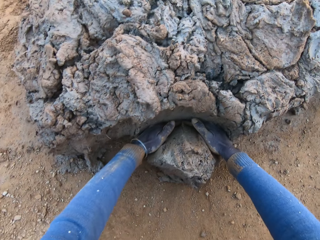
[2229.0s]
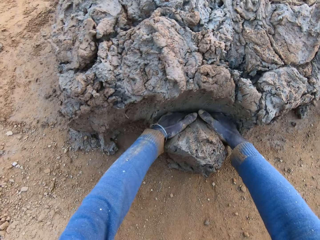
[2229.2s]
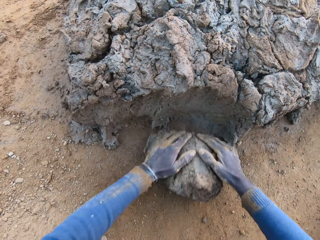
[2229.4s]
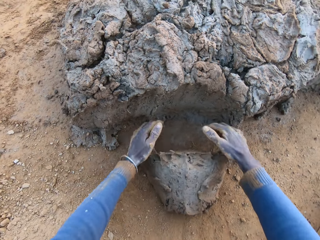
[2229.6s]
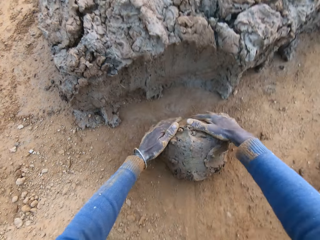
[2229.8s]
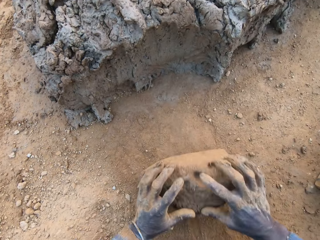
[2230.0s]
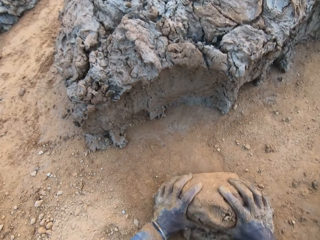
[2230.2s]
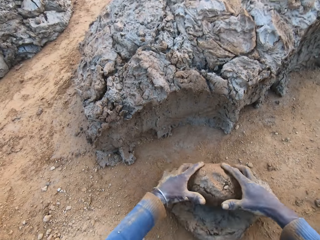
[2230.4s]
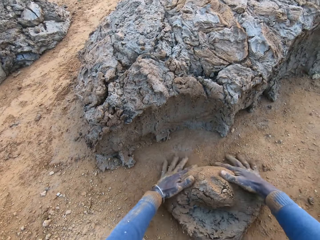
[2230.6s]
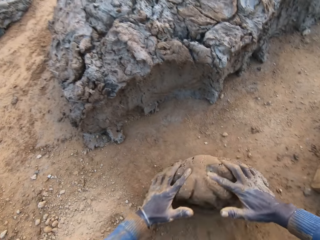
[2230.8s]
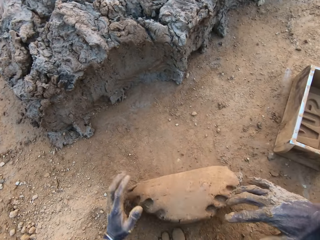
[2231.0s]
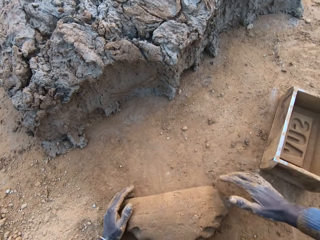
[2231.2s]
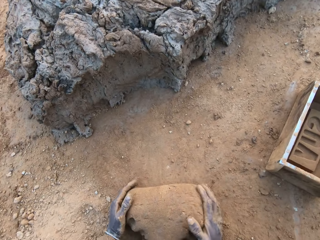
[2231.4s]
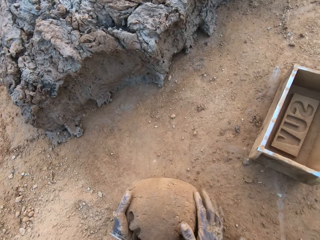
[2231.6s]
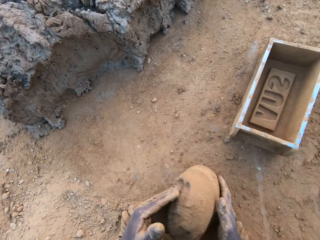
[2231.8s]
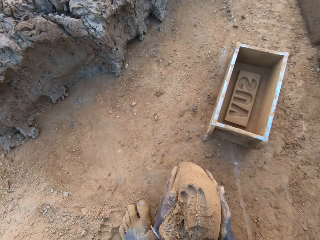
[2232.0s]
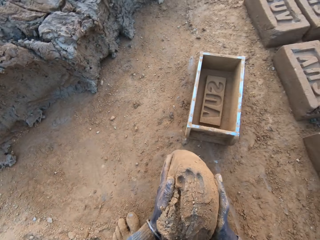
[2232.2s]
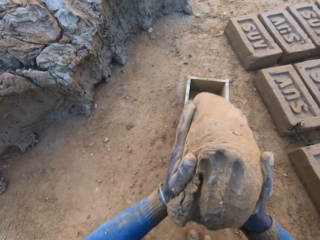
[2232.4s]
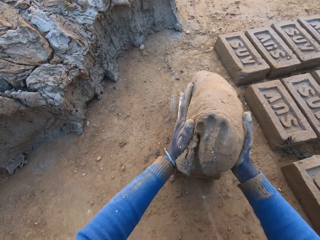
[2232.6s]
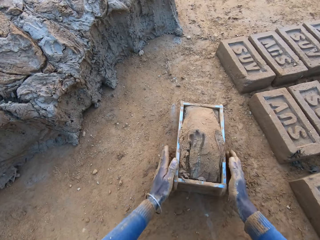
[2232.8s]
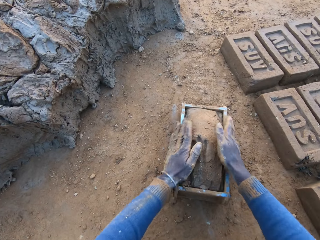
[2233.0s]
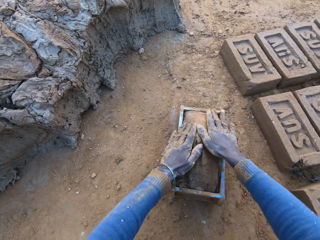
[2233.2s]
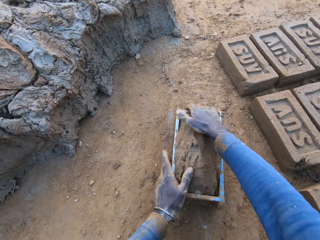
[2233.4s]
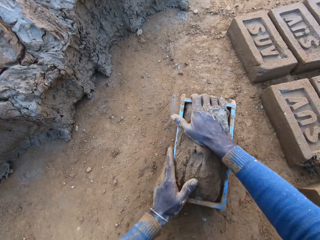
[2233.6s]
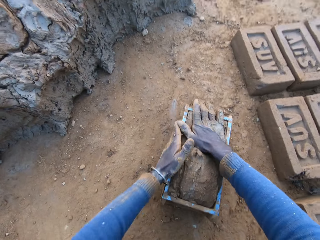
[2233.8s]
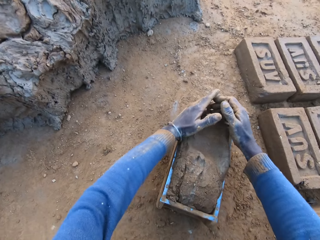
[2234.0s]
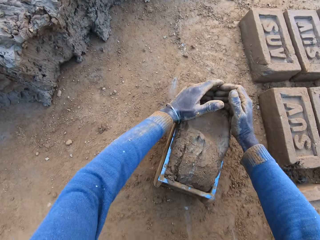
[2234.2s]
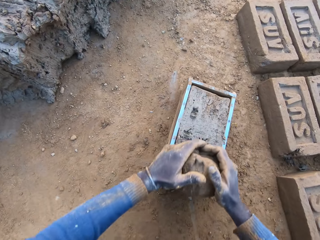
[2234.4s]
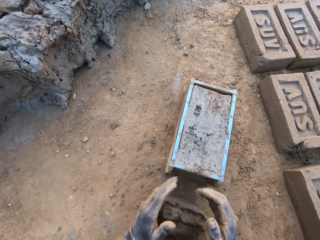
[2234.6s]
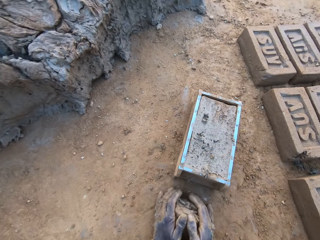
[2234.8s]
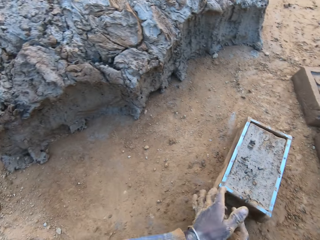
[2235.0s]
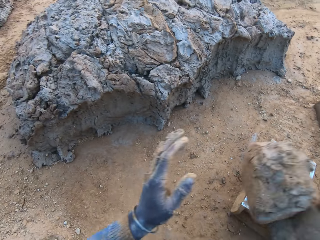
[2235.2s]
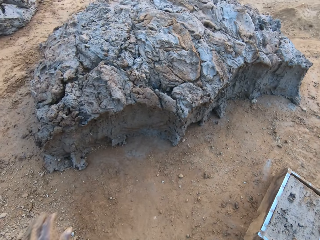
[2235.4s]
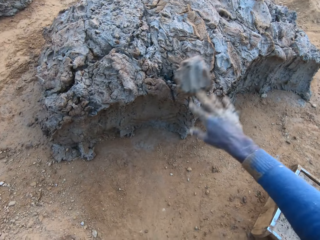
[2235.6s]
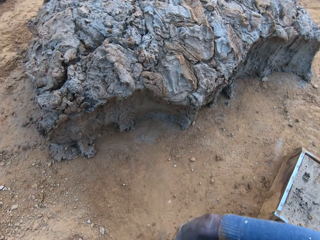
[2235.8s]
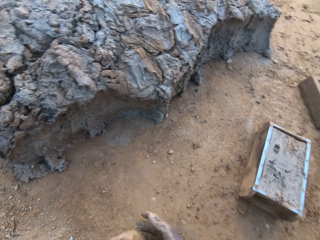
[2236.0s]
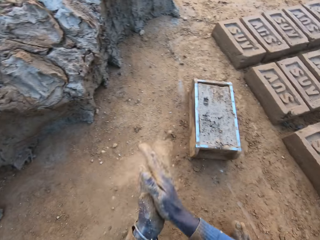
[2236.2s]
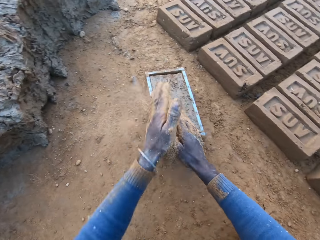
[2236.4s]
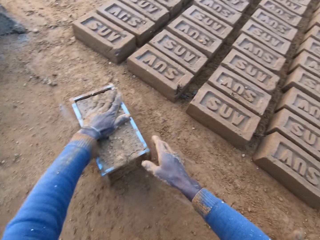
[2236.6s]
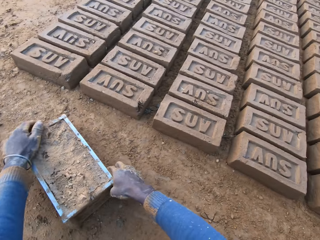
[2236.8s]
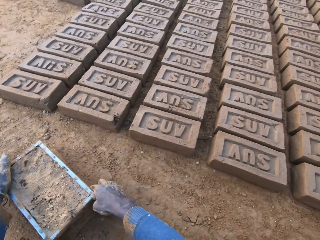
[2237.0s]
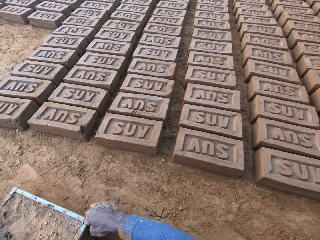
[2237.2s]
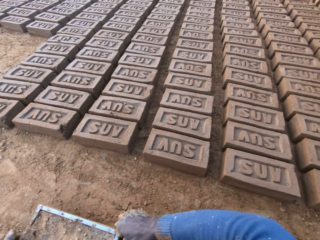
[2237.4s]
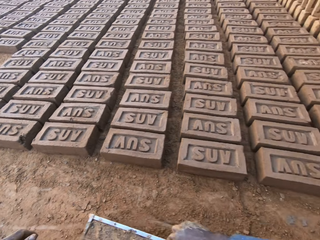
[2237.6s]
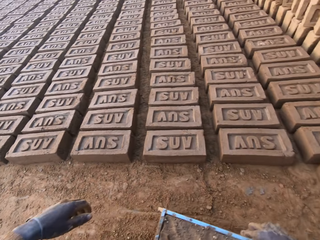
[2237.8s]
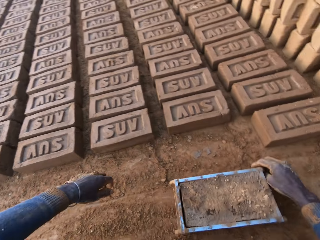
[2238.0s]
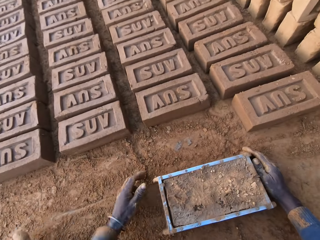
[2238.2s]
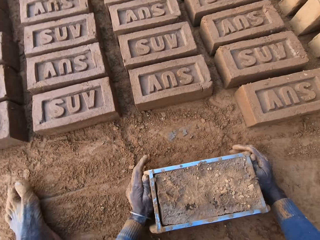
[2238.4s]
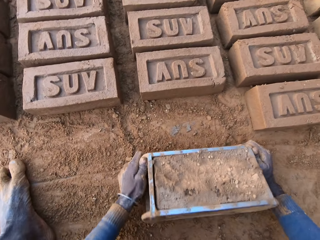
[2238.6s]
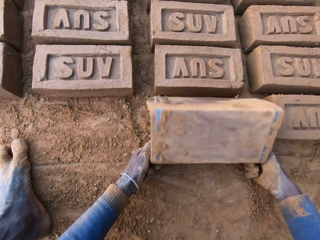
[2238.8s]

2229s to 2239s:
The camera wearer picks up the clay or concrete. He cuts a portion of the concrete from a heap of concrete with his hands. He mixes the concrete with his hands. He carries the concrete from the ground. He drops the concrete in the iron brick mold or brick maker. He shakes the brick maker. He removes the excess concrete from the iron brick mold. He drops the excess concrete on the heap of concrete on the ground. He rubs his hands. He holds the brick maker. He shifts the iron brick mold on the ground.

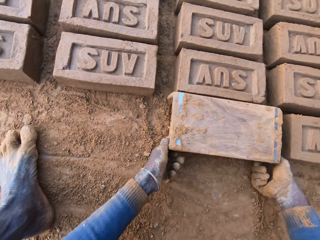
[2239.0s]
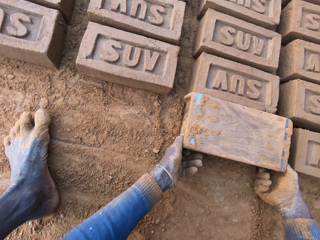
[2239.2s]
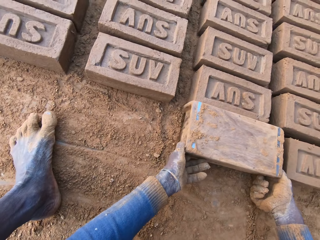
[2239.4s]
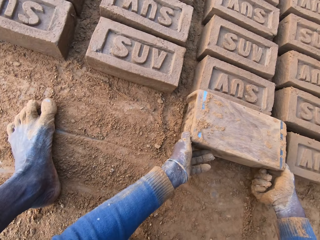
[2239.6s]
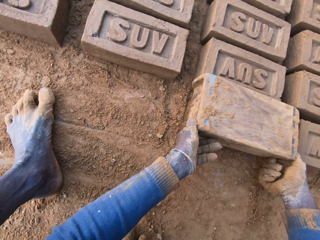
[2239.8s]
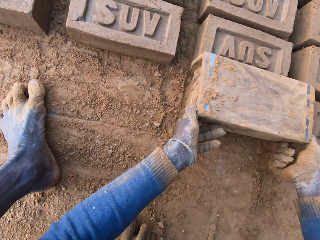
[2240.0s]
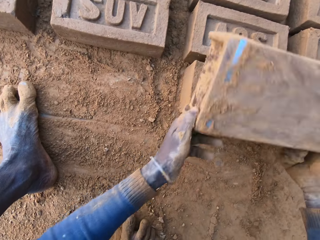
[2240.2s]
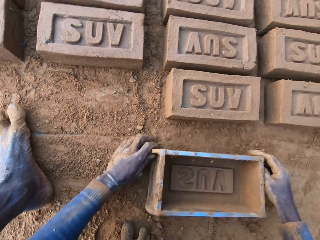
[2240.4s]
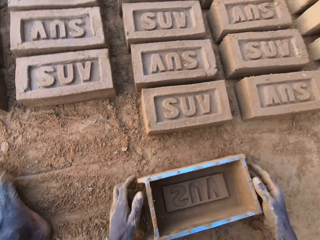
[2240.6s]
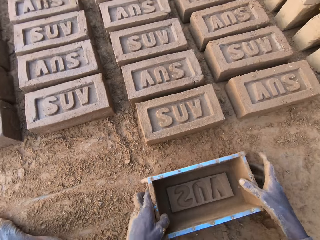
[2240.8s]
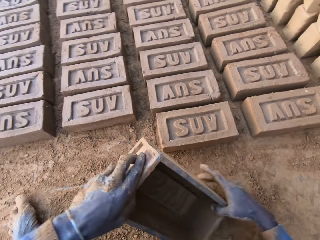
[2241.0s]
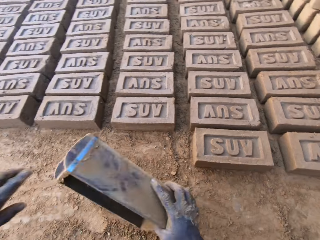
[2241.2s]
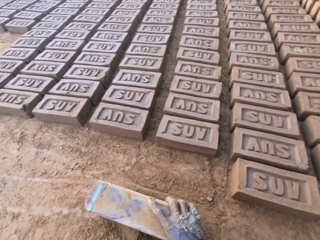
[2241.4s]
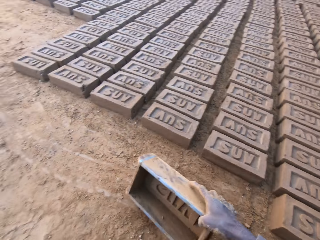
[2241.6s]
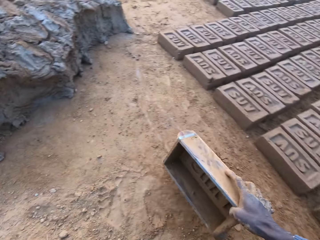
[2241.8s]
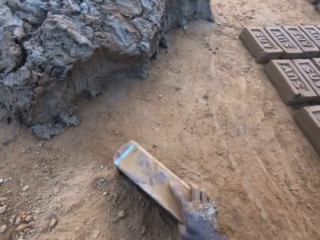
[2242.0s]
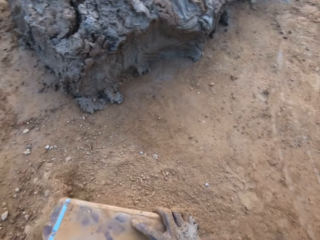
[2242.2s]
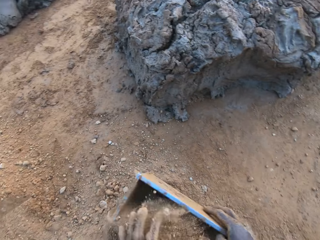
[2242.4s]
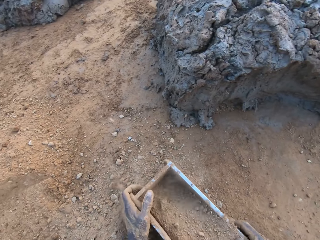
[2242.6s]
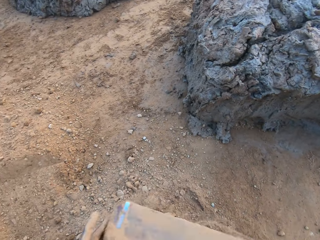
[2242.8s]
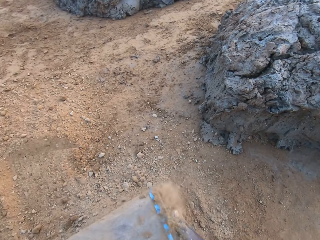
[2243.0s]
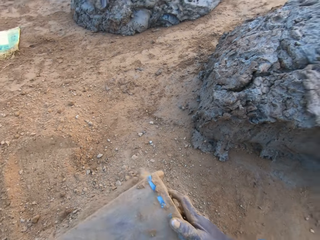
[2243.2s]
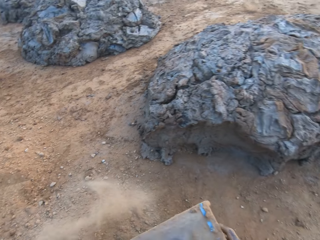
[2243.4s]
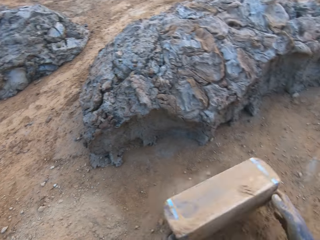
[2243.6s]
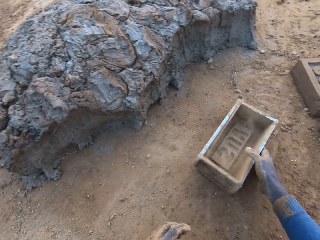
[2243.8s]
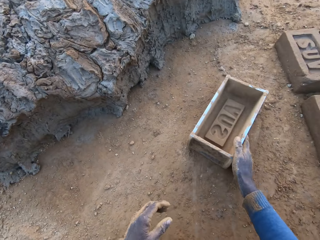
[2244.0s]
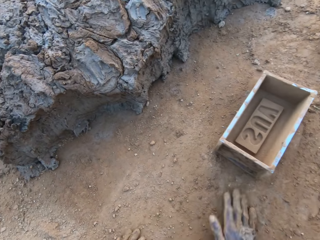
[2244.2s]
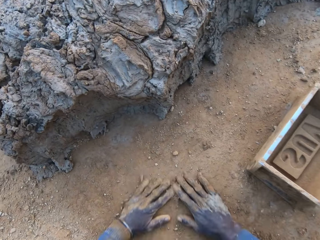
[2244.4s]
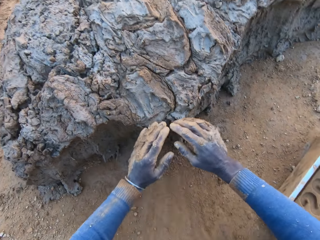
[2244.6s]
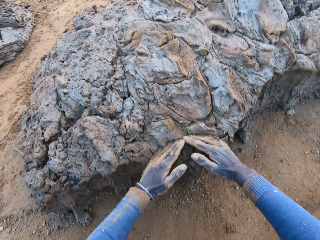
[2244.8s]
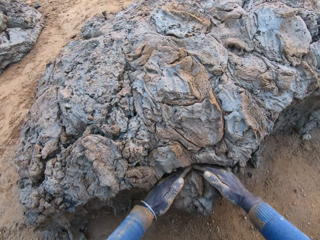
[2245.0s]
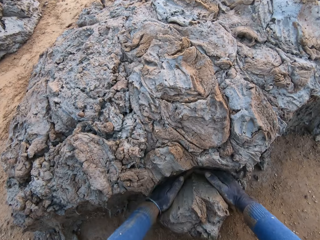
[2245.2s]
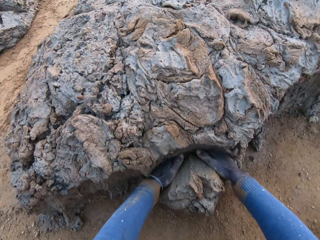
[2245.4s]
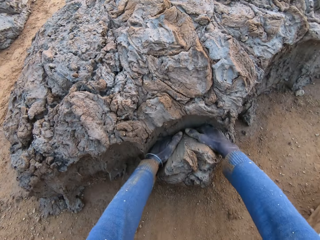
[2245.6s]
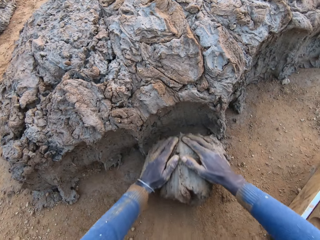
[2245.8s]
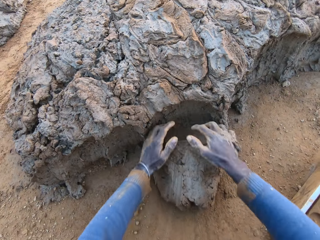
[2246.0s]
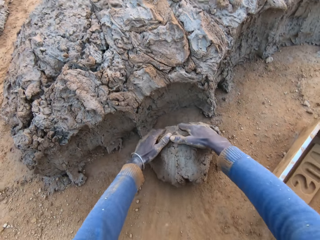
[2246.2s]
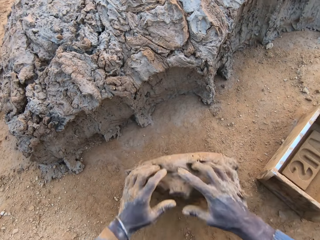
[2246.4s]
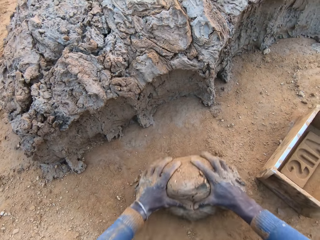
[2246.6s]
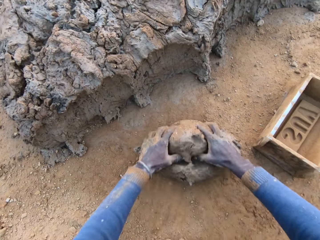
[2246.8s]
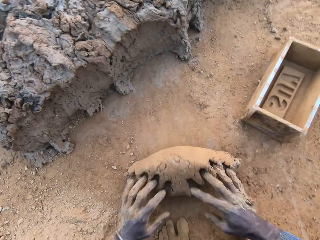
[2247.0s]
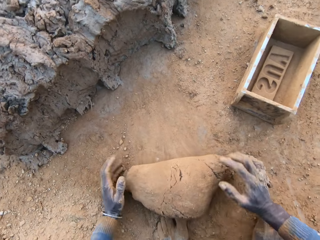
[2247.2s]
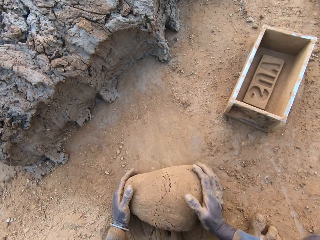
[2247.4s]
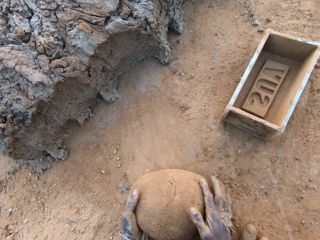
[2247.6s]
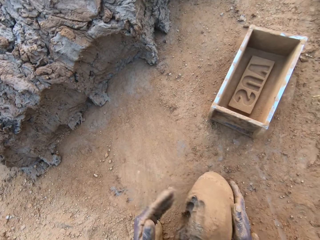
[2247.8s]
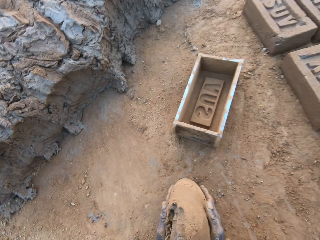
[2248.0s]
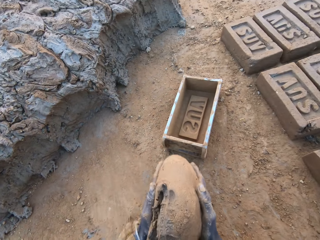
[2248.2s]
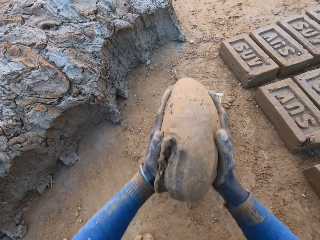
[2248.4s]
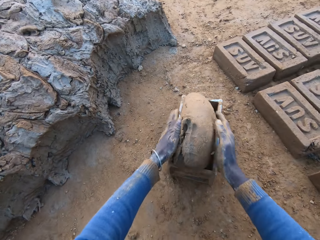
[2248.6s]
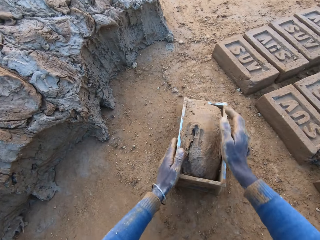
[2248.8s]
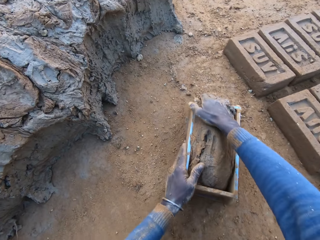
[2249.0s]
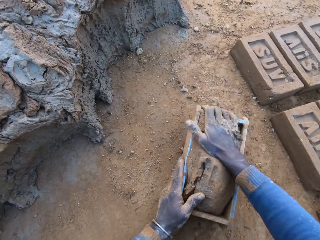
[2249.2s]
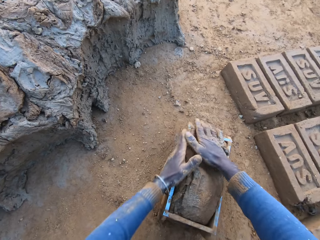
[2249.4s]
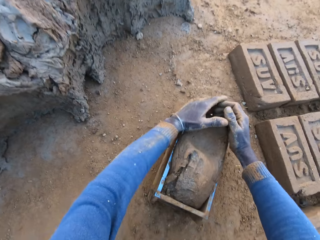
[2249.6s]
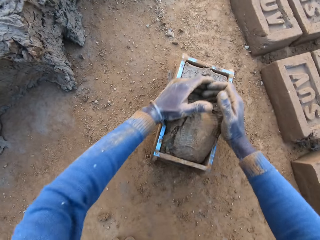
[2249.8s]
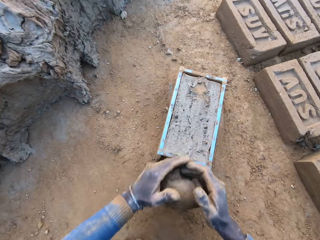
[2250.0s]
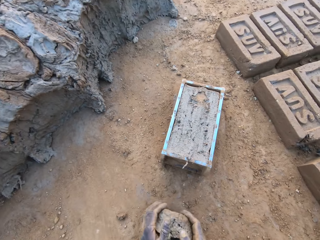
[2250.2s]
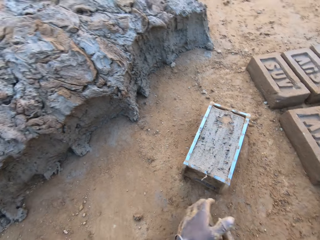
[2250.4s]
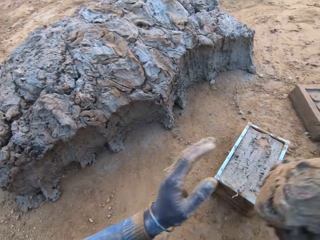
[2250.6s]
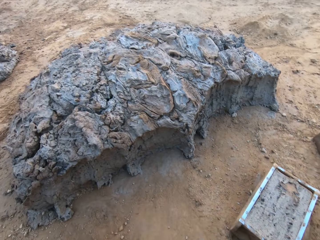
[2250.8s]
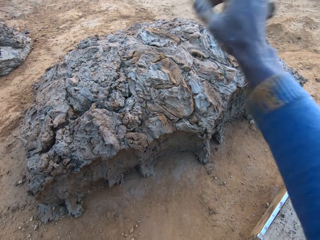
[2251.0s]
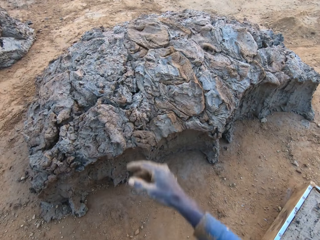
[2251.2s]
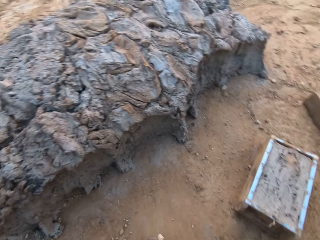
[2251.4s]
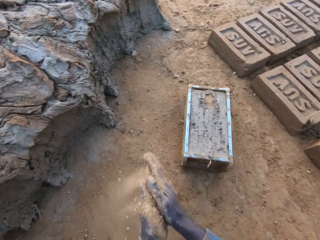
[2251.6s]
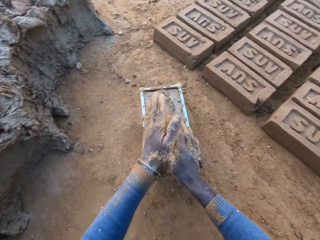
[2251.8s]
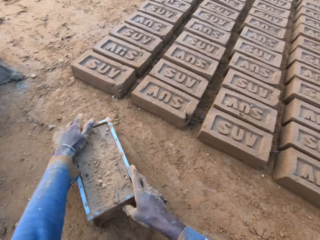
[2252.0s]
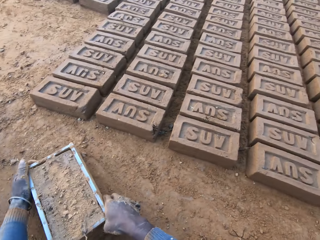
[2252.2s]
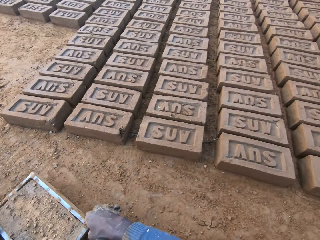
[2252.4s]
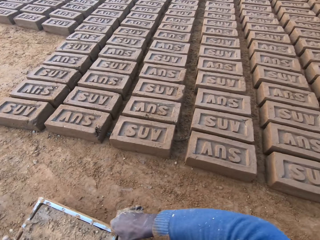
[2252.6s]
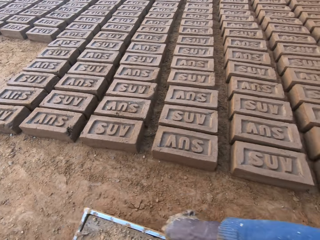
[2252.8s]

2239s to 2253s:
The camera wearer turns the iron brick mold or brick maker down on the ground. He removes the brick maker from the brick. He drops the iron brick mold on the ground. He collects soil or sand. He moves a distance with the iron brick mold in his right hand. He pours the sand from the ground into the iron brick mold. He removes the sand from the iron brick mold. He drops the iron brick mold on the ground. He spreads the soil and picks up the clay or concrete. He cuts a portion of the concrete from a heap of concrete on the ground with his hands. He mixes the concrete with his hands. He carries the concrete from the ground. He drops the concrete in the iron brick mold. He shakes the brick maker. He removes the excess concrete from the iron brick mold. He drops the excess concrete on the heap of concrete on the ground. He rubs his hands and holds the brick maker. He shifts the iron brick mold on the ground.
